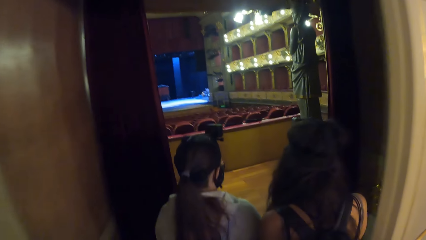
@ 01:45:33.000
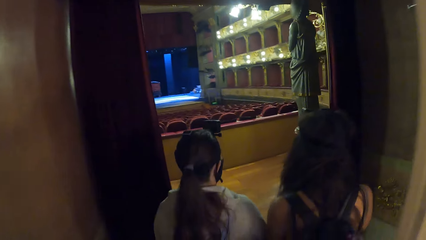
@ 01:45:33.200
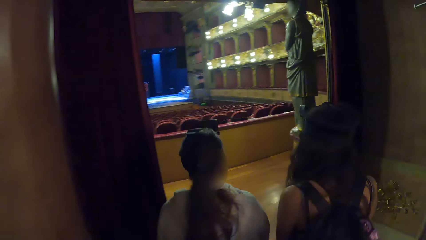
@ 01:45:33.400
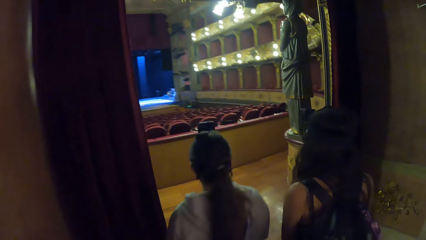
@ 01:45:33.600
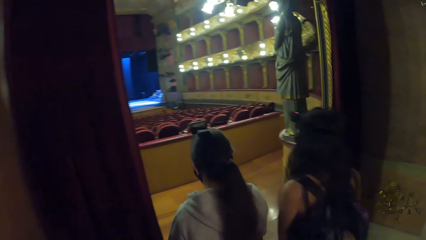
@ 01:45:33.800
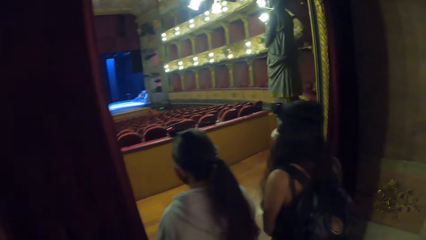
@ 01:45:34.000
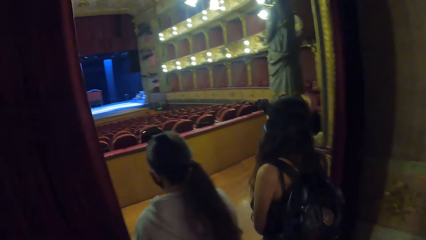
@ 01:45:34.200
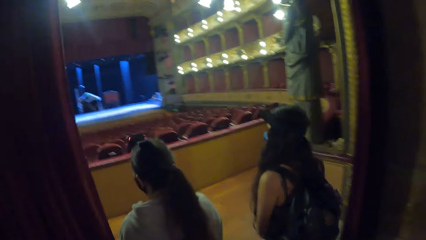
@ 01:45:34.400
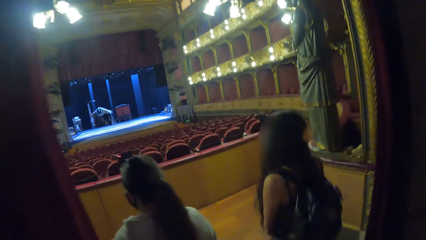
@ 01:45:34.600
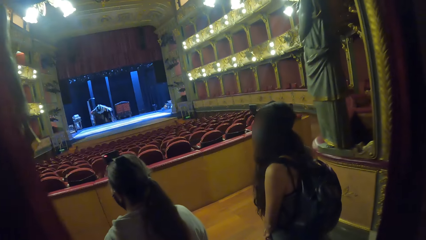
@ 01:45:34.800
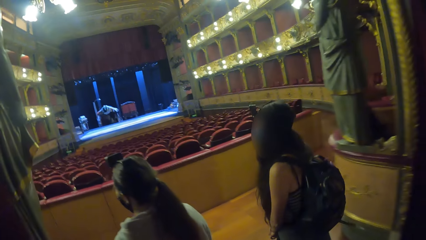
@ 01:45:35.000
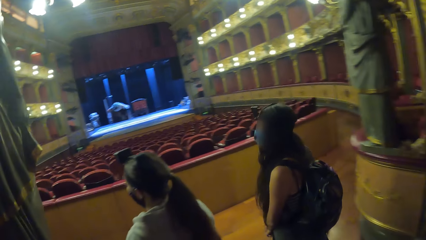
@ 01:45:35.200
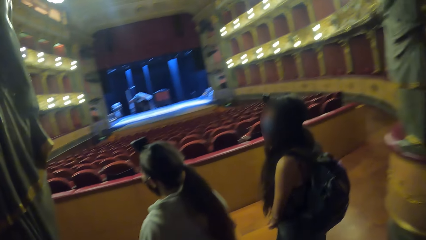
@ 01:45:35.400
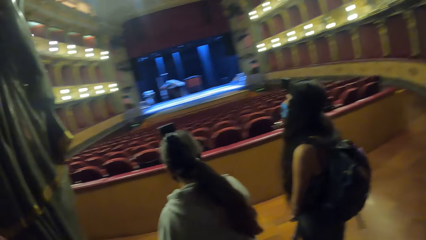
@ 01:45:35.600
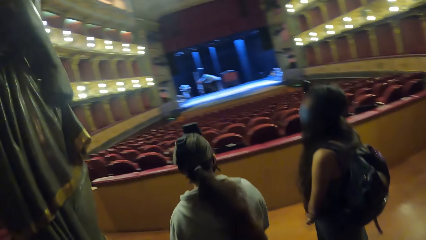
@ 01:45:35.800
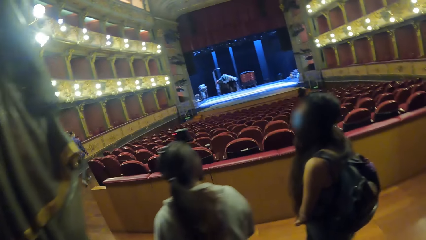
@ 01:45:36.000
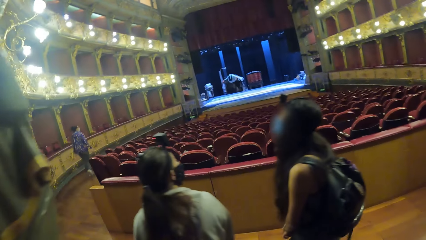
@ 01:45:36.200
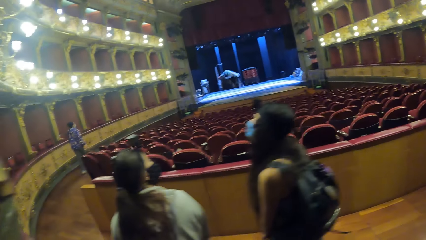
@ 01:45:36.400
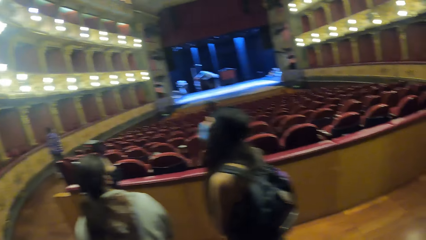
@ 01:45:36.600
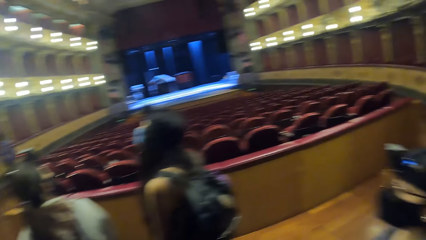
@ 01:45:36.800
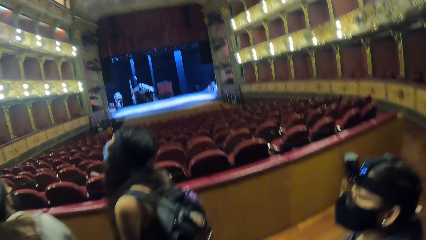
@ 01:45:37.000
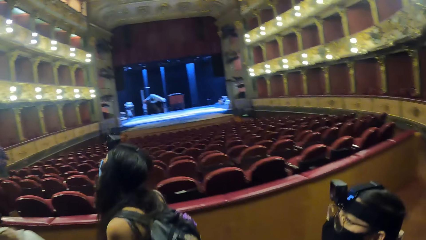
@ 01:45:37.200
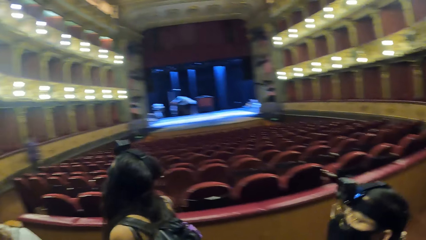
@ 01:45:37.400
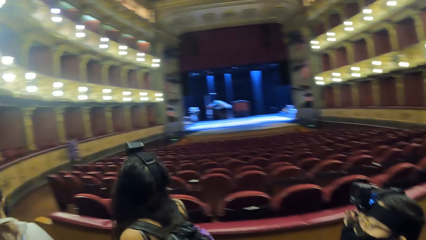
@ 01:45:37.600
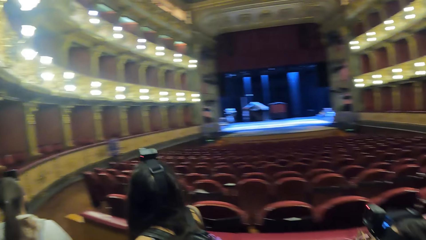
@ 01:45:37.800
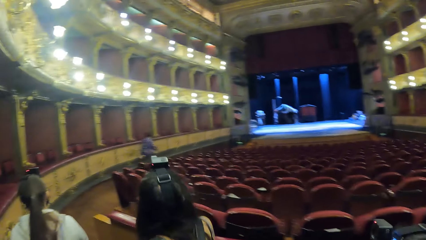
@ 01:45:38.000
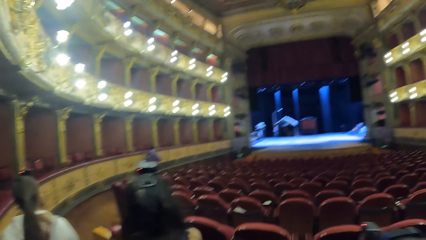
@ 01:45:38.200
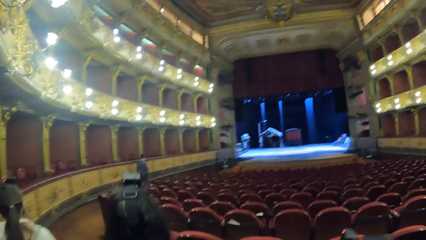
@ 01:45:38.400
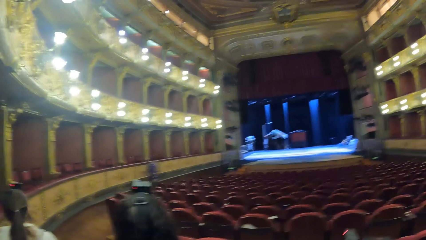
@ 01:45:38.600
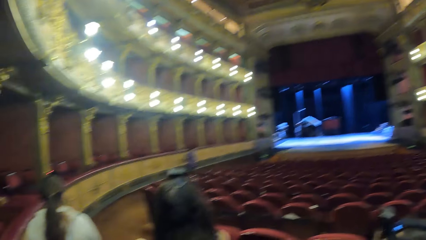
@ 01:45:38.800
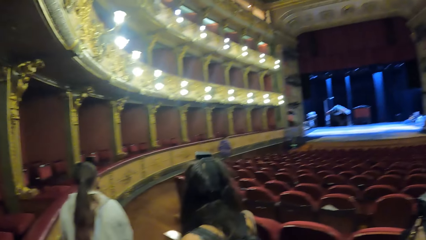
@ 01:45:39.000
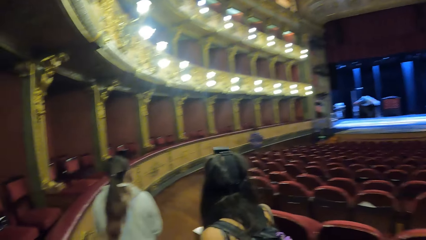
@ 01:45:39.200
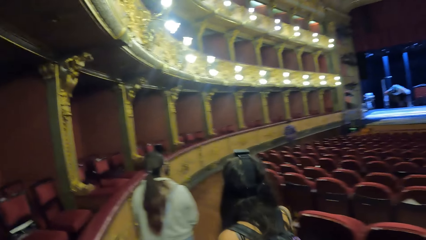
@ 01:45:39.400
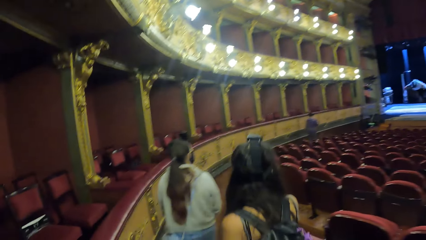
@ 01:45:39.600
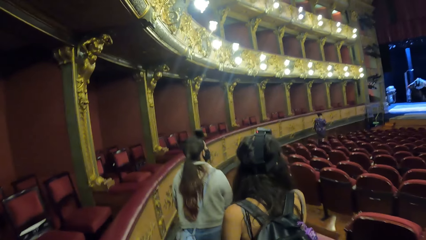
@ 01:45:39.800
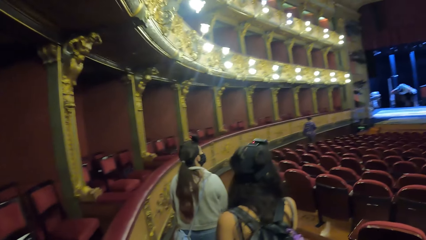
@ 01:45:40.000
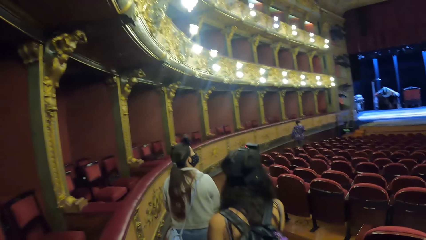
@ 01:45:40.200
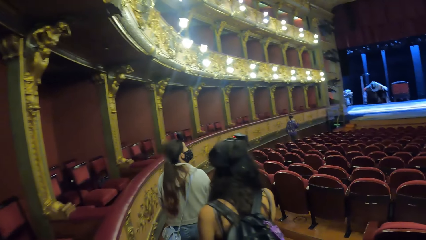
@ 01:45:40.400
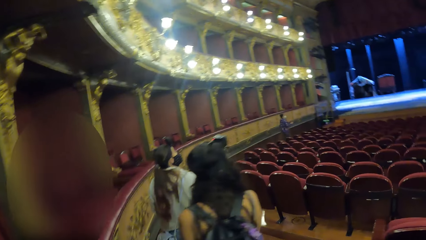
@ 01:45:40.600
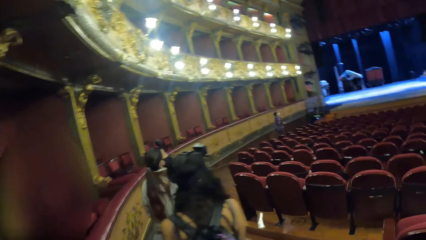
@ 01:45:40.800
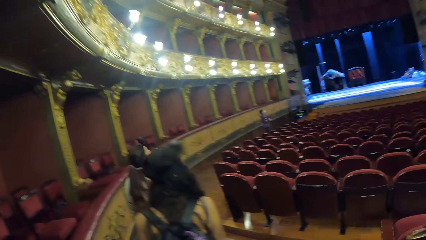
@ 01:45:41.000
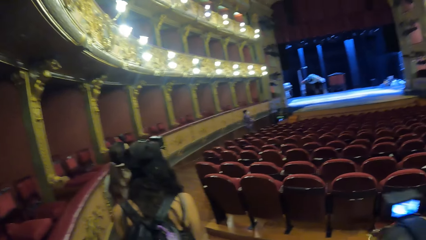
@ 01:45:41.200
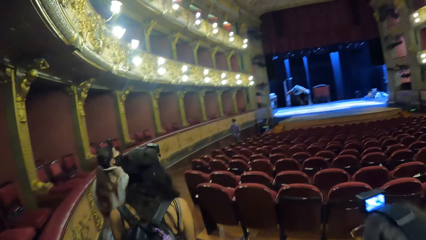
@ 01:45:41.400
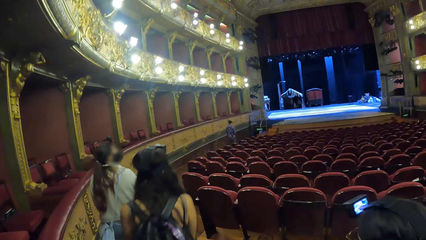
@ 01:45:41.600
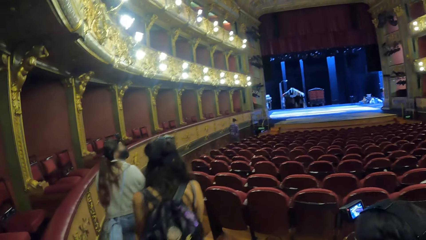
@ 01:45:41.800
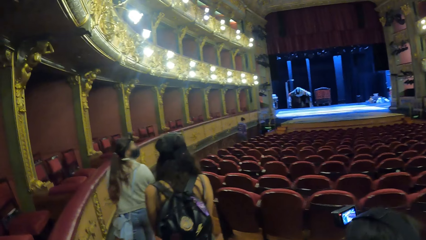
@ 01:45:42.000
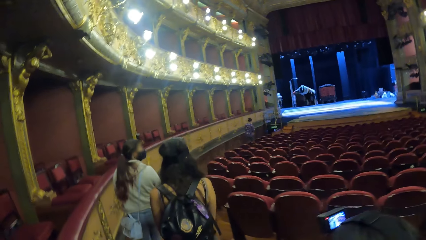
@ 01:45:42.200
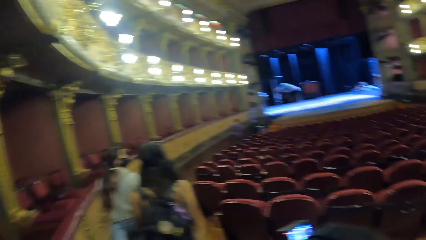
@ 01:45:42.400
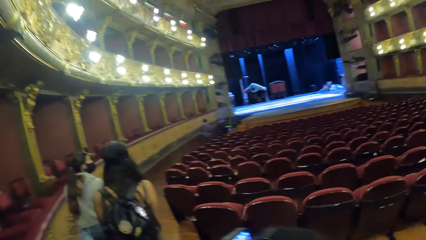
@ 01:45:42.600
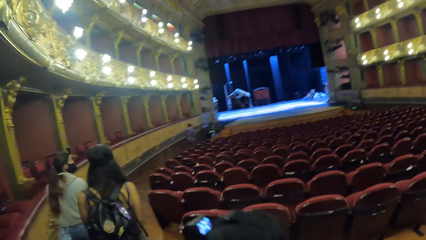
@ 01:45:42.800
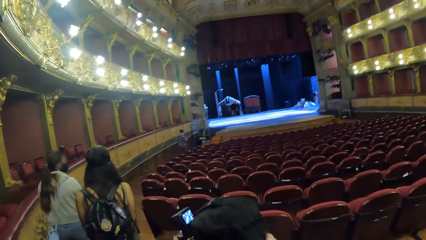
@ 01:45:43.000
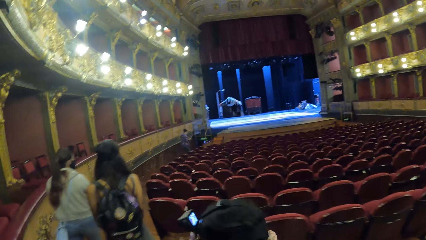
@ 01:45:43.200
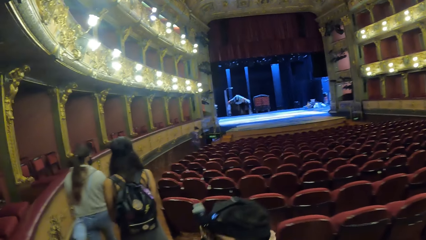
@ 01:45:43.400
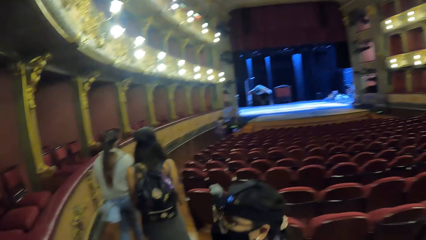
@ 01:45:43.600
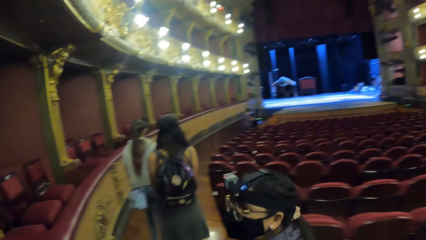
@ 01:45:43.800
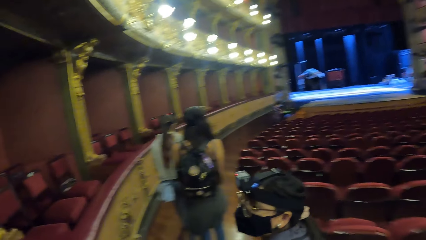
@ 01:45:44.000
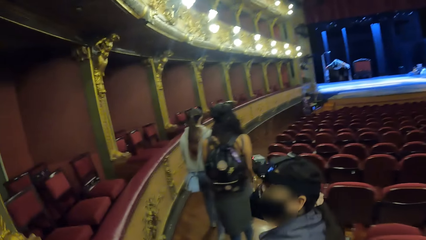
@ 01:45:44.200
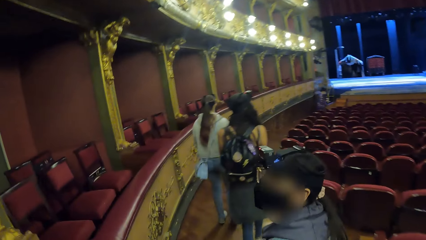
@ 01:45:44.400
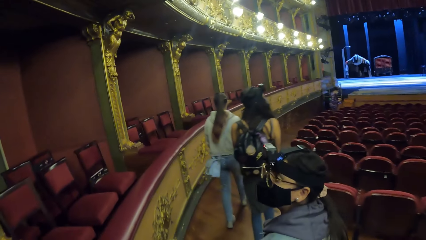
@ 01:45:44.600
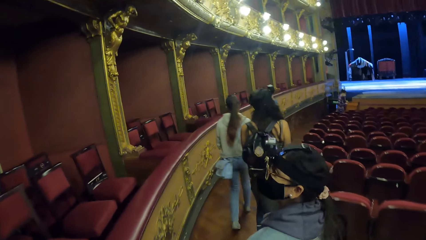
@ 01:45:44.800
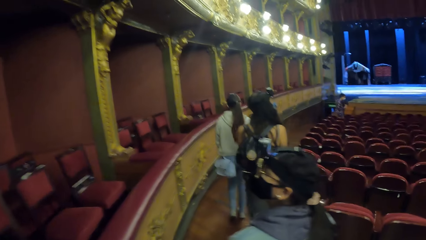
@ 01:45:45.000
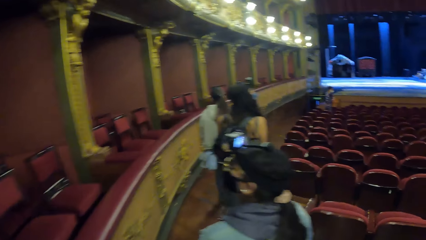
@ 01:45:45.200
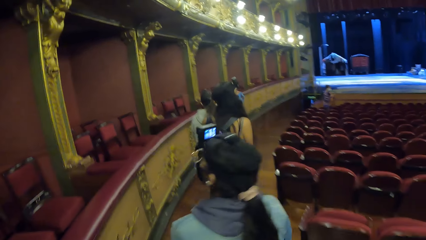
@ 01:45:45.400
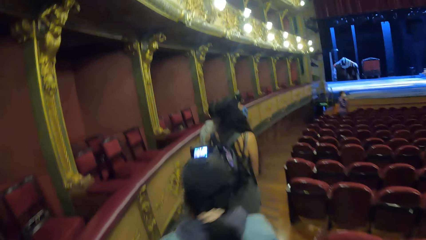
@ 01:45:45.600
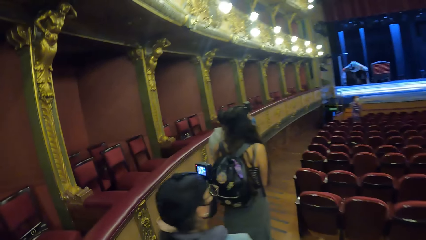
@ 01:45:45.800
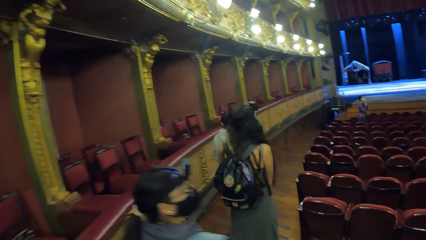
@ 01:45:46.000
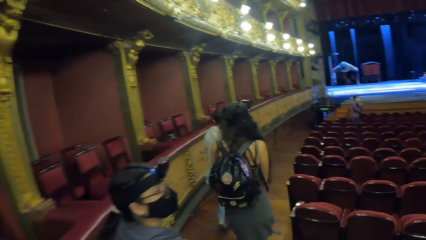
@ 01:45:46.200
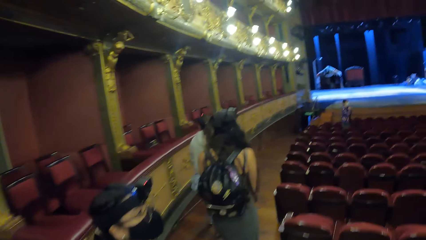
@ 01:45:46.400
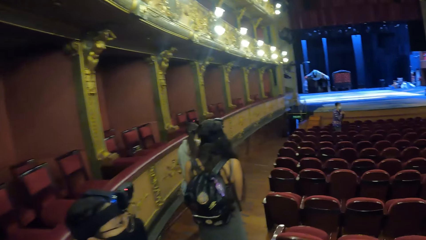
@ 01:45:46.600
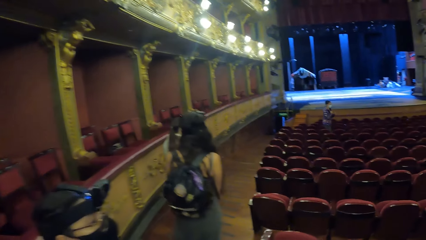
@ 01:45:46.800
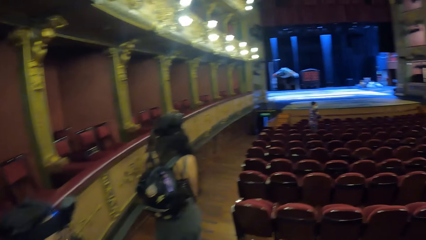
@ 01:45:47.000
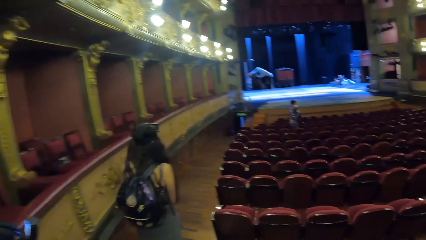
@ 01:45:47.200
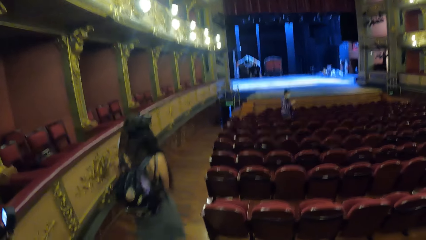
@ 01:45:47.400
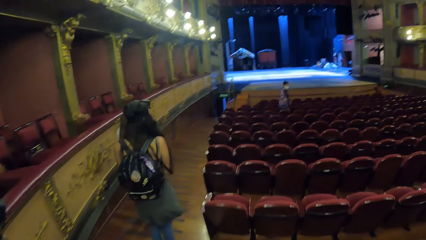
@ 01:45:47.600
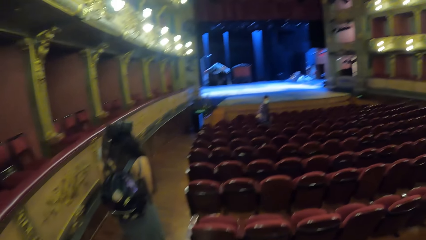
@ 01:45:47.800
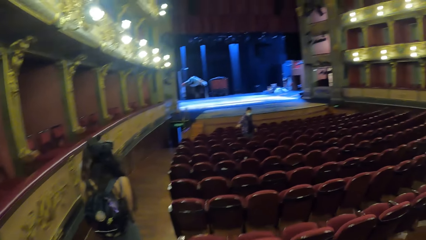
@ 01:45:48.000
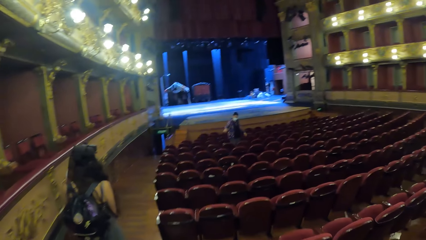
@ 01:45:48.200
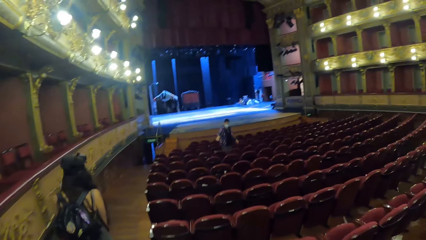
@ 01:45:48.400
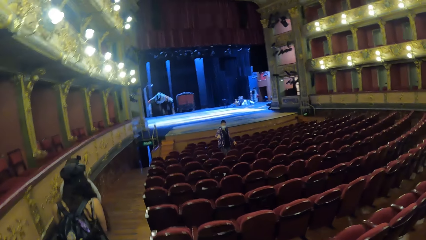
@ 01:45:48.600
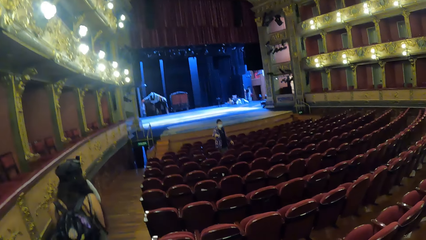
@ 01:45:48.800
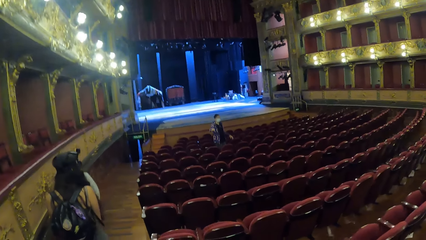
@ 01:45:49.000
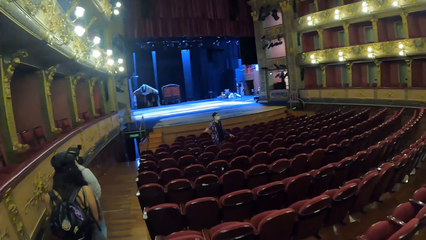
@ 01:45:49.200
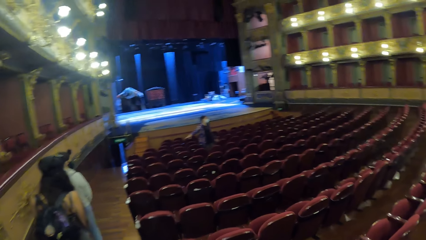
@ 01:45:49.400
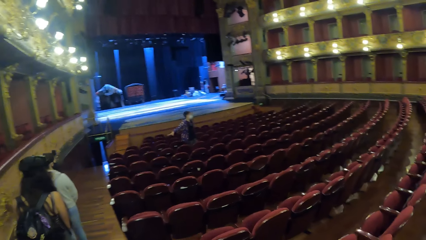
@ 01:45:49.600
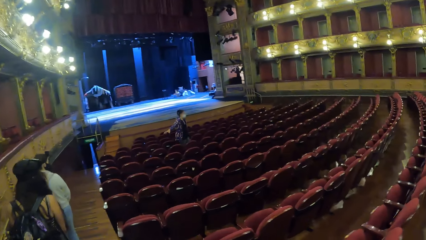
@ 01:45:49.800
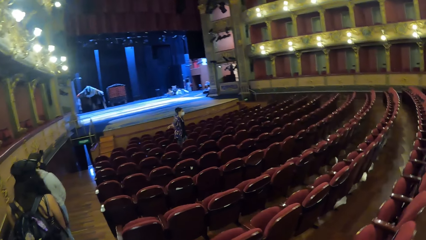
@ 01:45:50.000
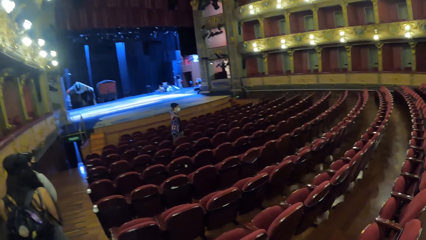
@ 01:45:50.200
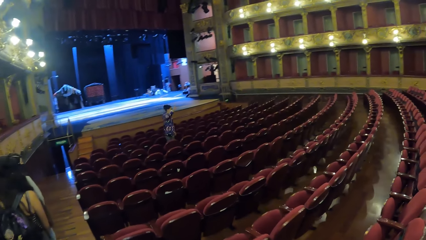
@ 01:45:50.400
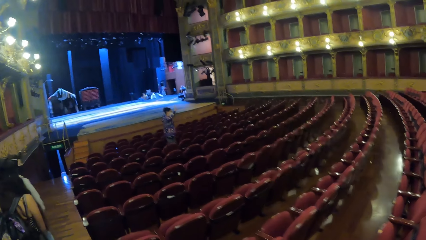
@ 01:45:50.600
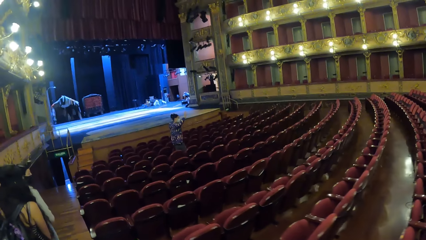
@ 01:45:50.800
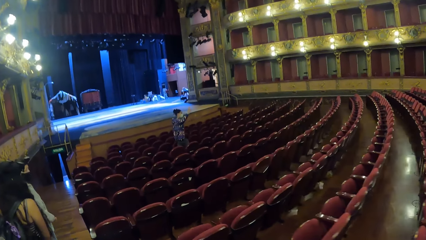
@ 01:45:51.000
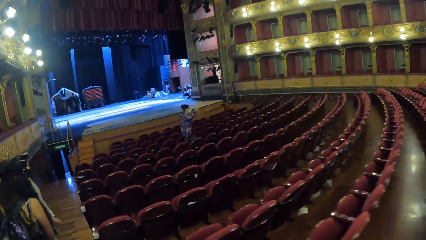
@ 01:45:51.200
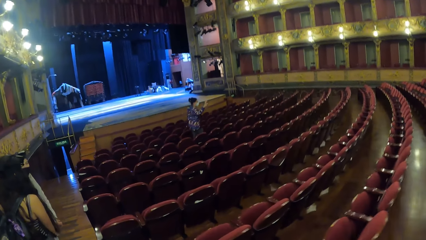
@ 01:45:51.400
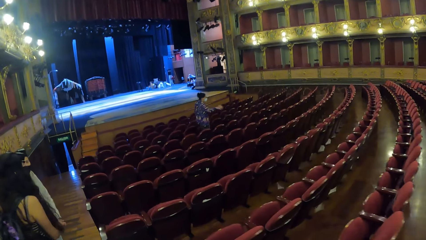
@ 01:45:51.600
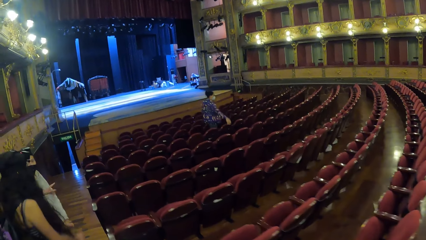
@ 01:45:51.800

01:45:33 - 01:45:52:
The camera wearer walks in a room. They look around. They walk in the room. They look around the room. They walk around the room. A person gestures.
